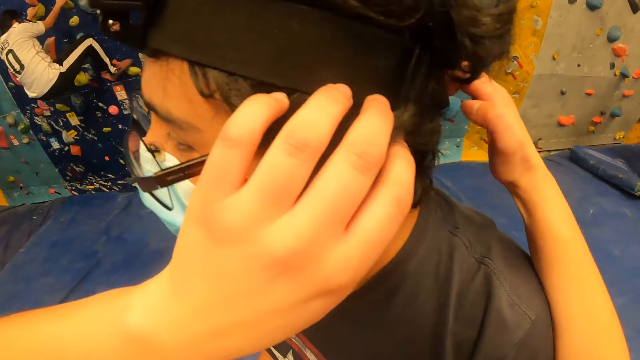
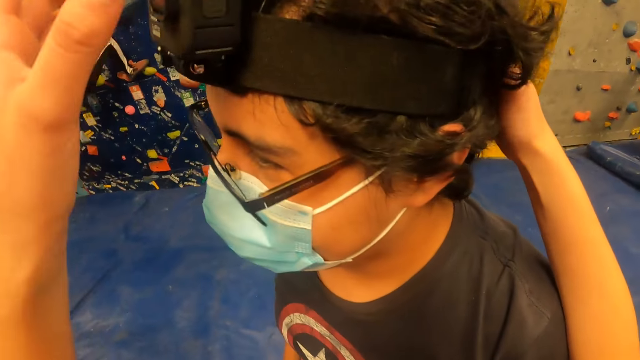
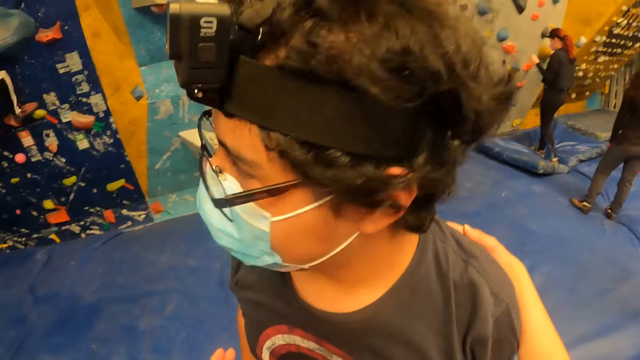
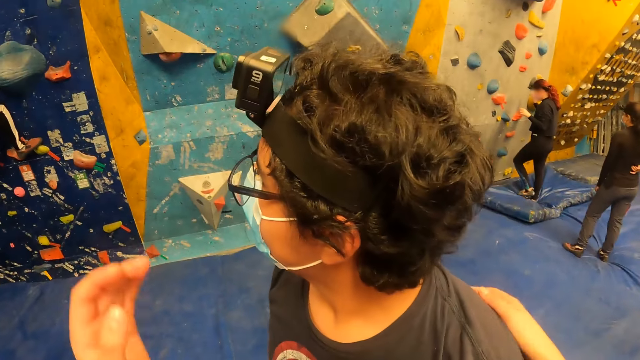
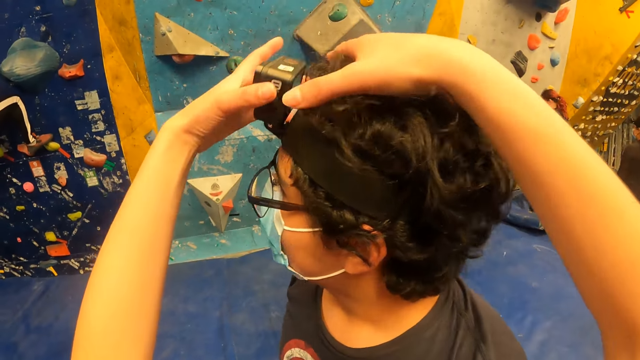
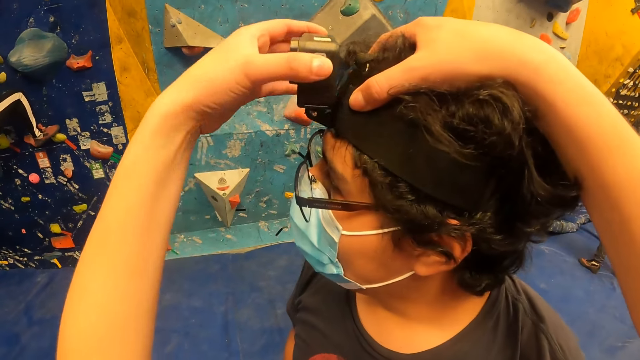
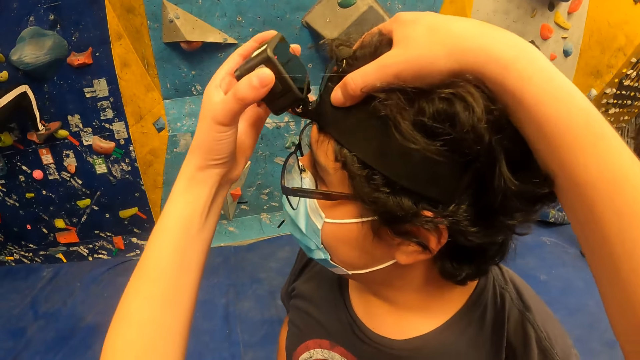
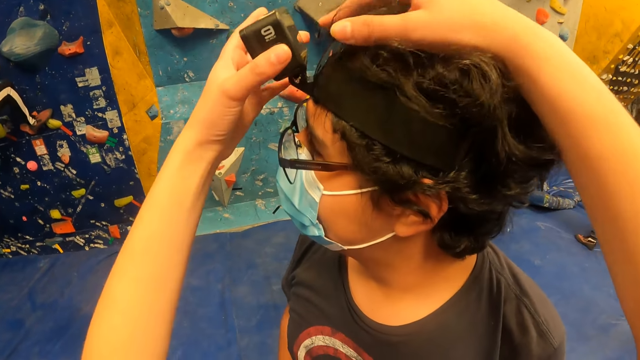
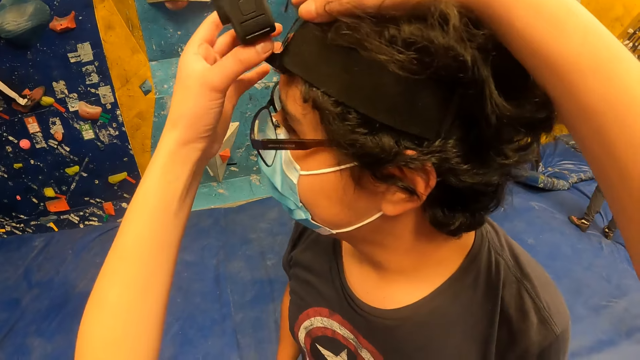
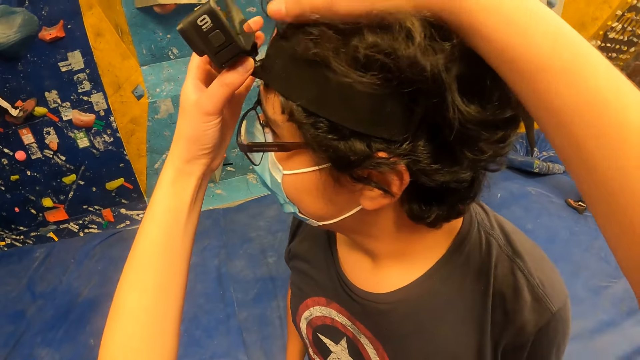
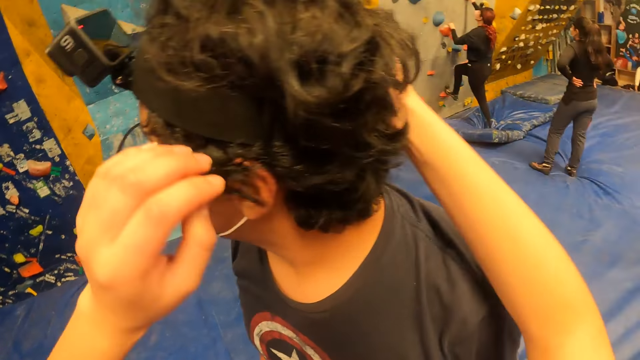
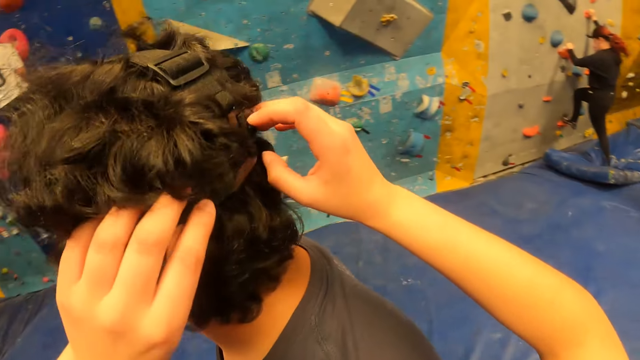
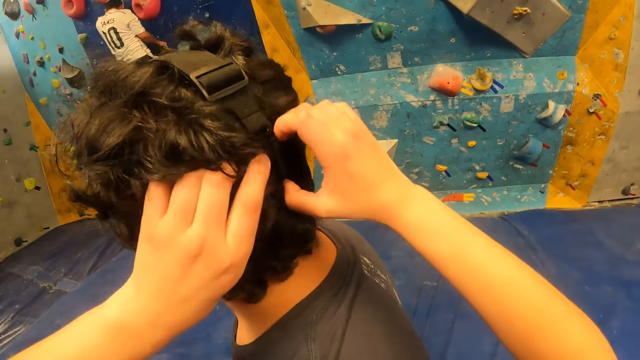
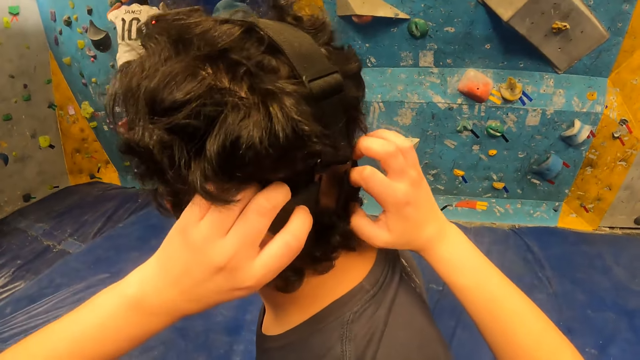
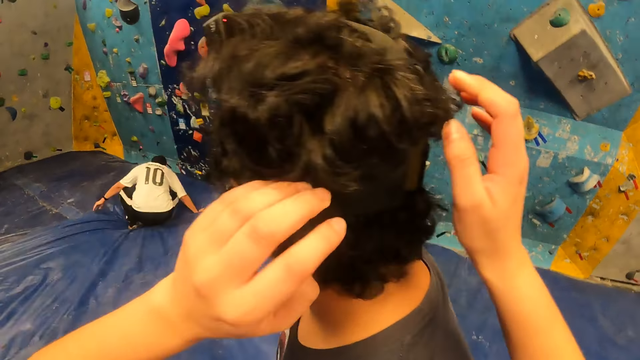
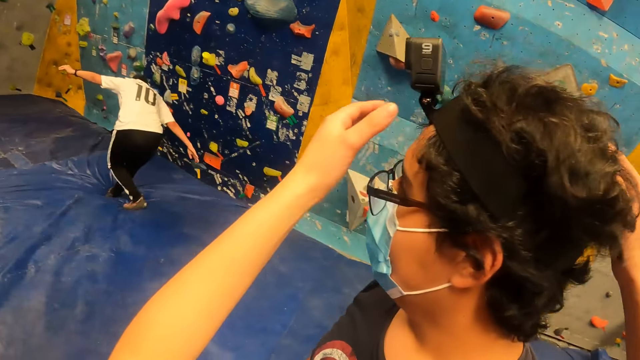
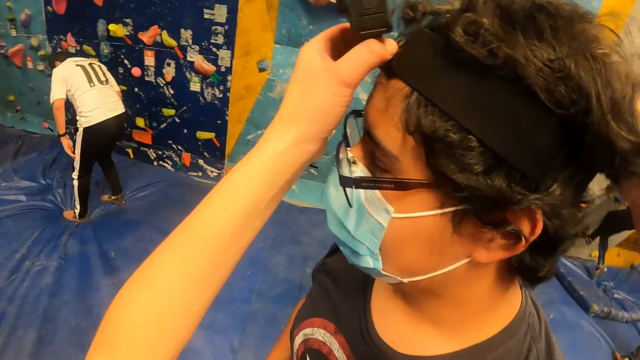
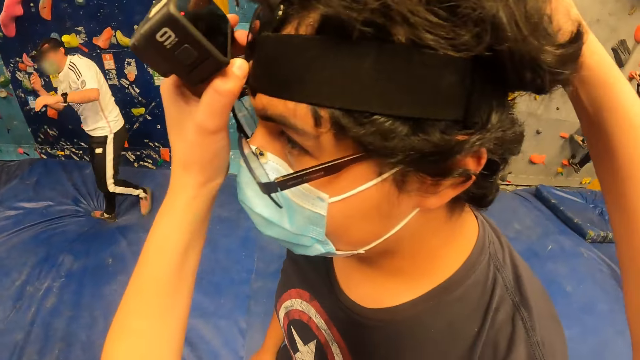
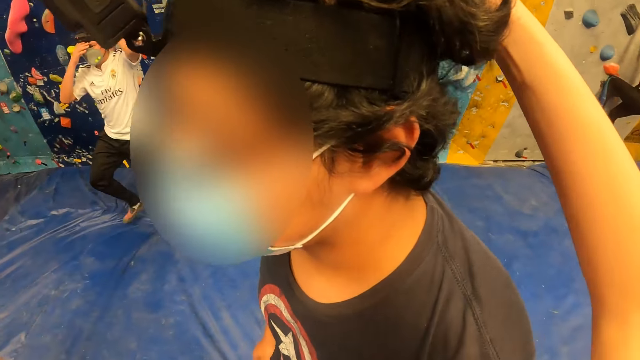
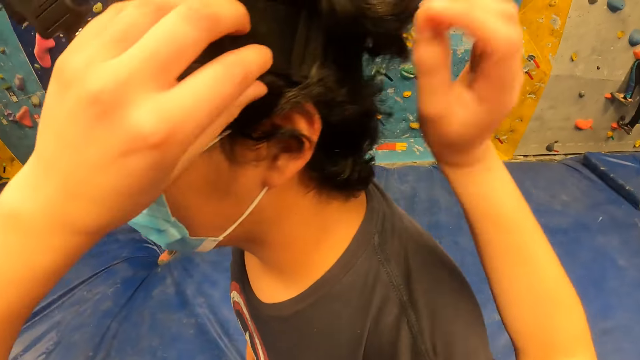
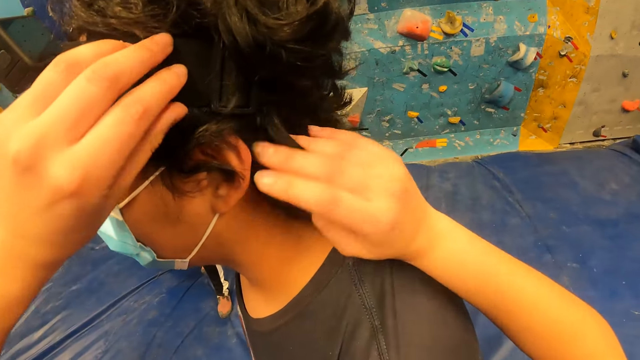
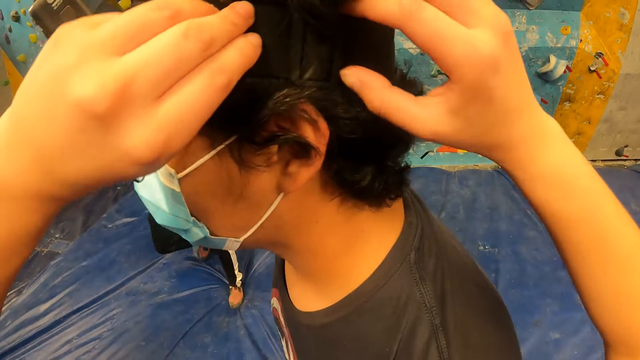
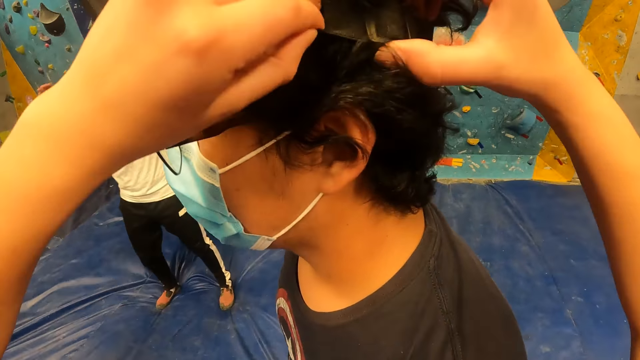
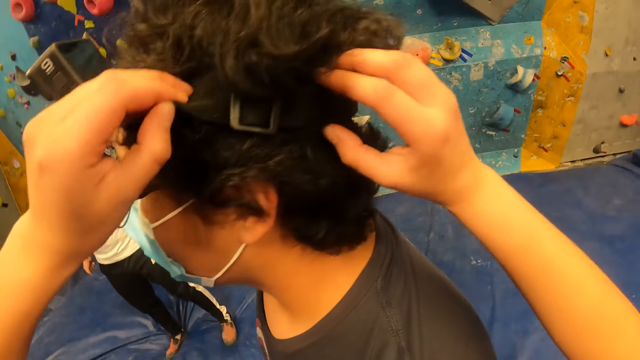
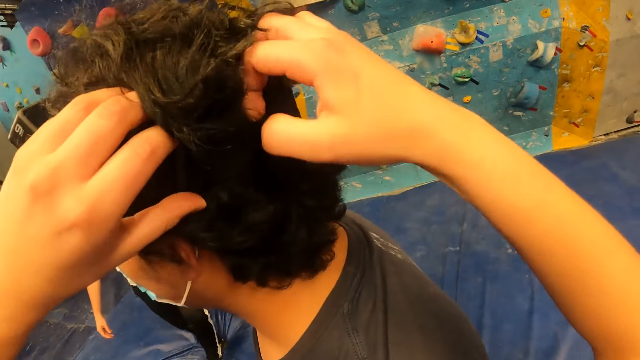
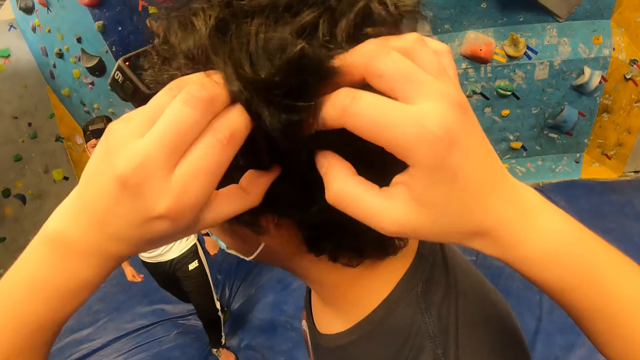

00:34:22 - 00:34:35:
The camera wearer adjusts a camera head strap on the man's head with both hands. She lifts her left hand from the camera head strap on the man's head. She places her right hand on the man's back. She lifts her right hand from the man's back. She adjusts the camera on the man's head with her left hand. She lifts her right hand from the man's head. She removes her left hand from the camera on the man's head. She adjusts the camera head strap on the man's head with both hands. She removes her hands from the camera head strap on the man's head. She places her right hand on the man's head. She adjusts the camera on the man's head with her left hand. She removes her left hand from the camera on the man's head. She removes her right hand from the man's head. She holds the camera head strap on the man's head with her left hand. She touches the man's head with her right hand. She adjusts the camera head strap on the man's head with both hands.

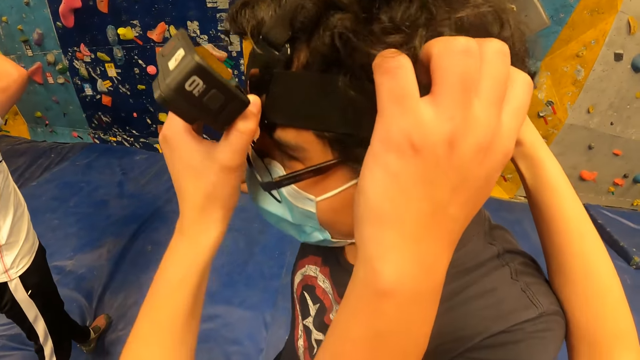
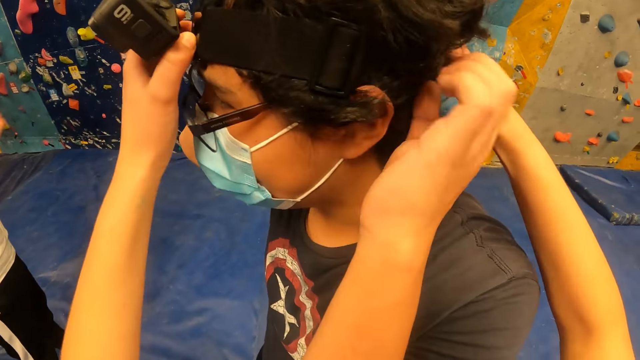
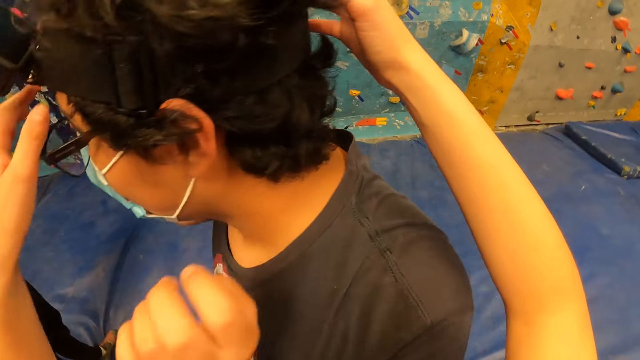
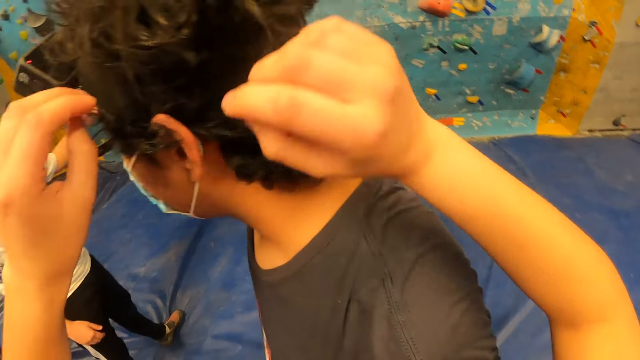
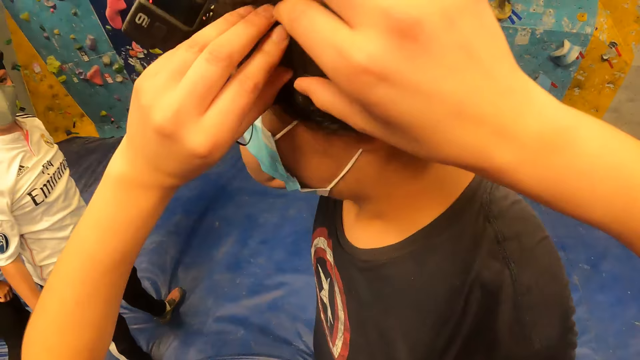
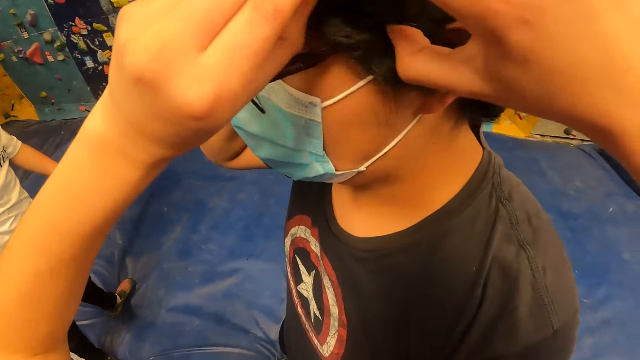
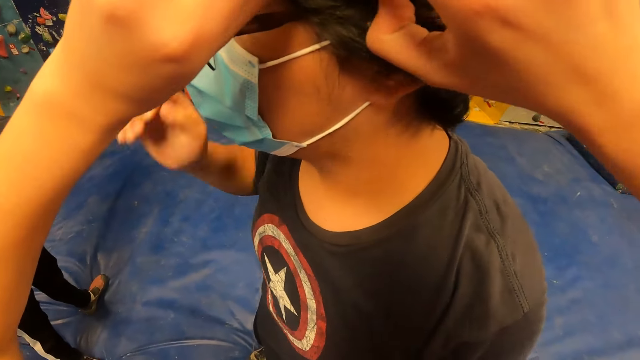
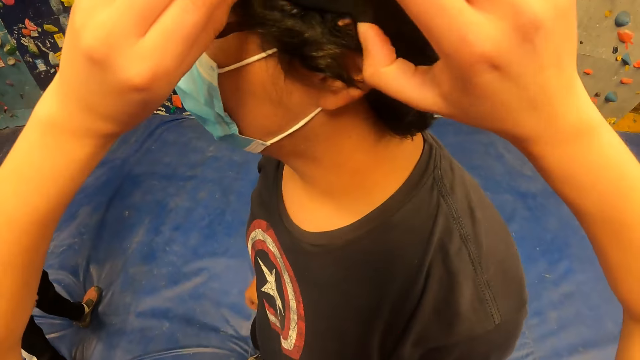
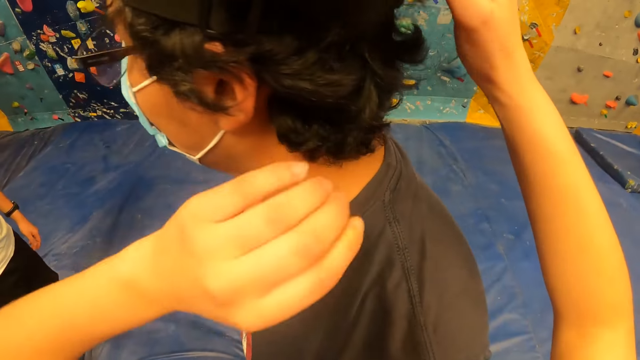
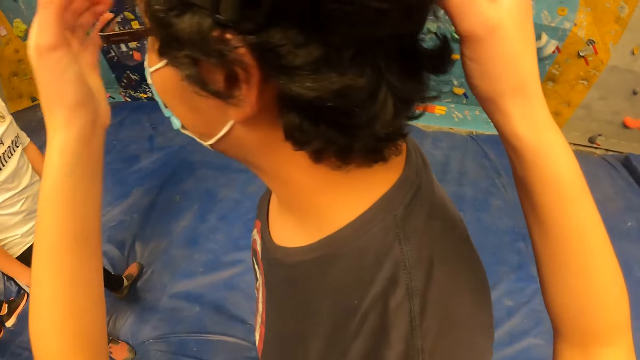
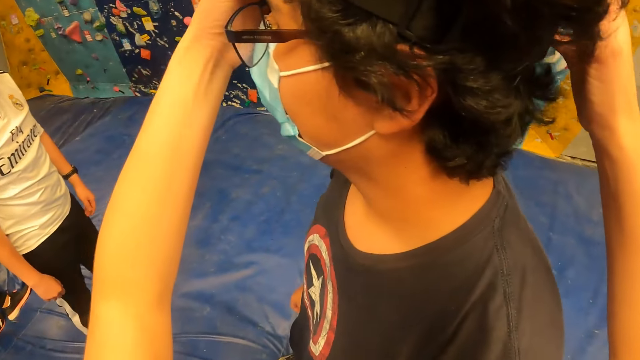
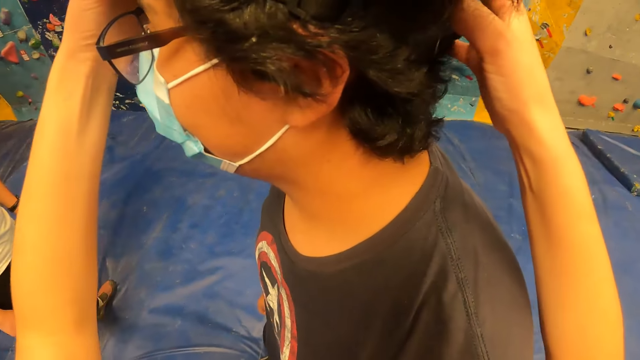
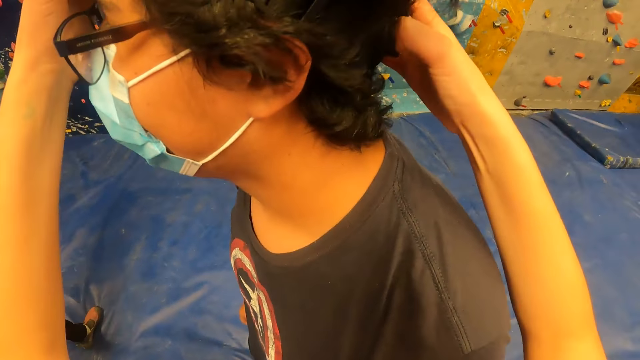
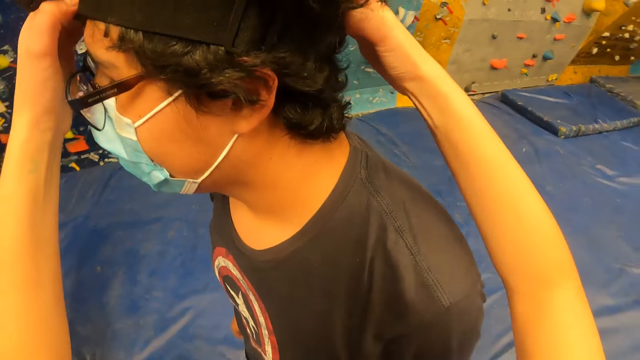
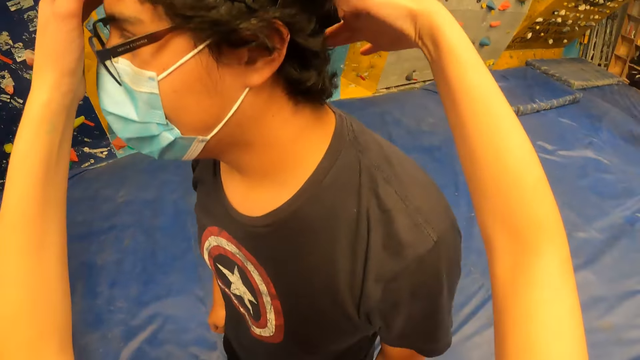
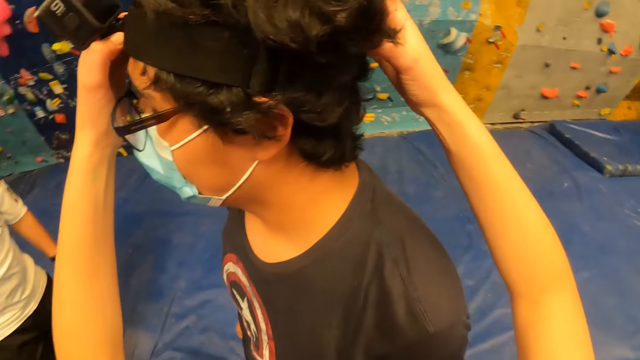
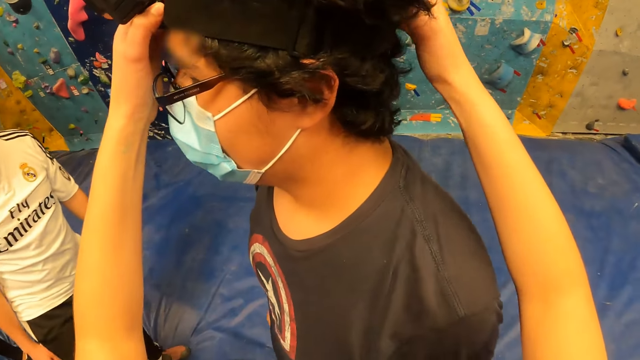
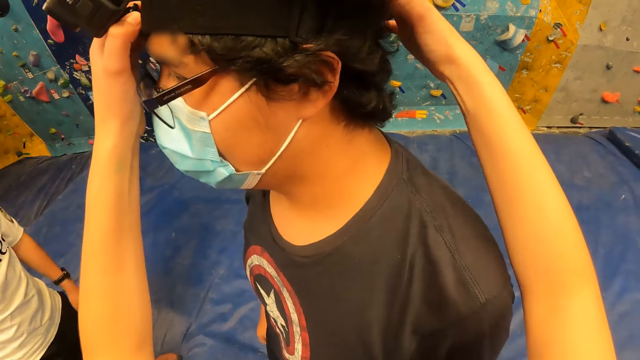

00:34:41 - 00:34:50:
The man removes his left hand from the camera head strap on his head. The camera wearer removes his hands from the camera head strap on the man's head. He adjusts the camera head strap on the man's head with both hands. He removes his right hand from the camera head strap on the man's head. He removes his left hand from the camera head strap on the man's head. He adjusts the camera head strap on the man's head with both hands.
